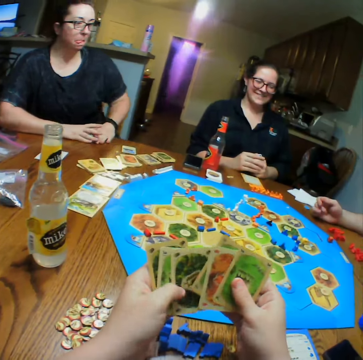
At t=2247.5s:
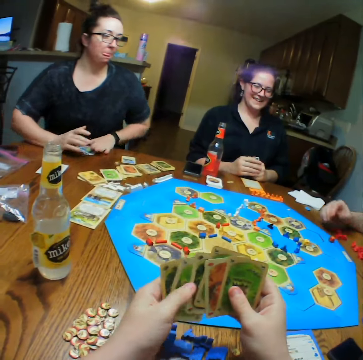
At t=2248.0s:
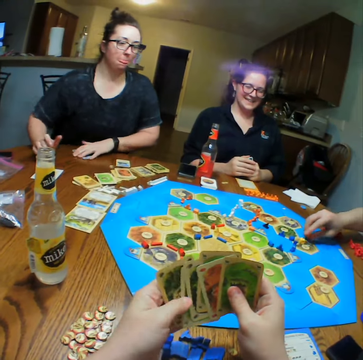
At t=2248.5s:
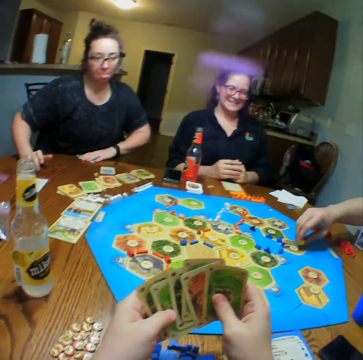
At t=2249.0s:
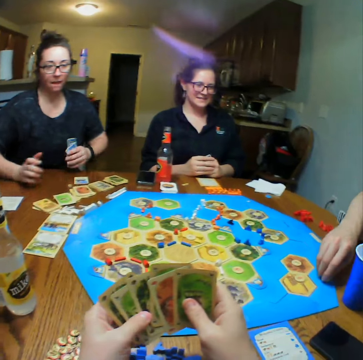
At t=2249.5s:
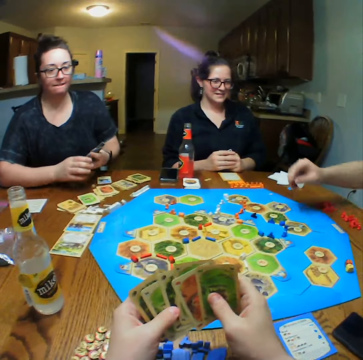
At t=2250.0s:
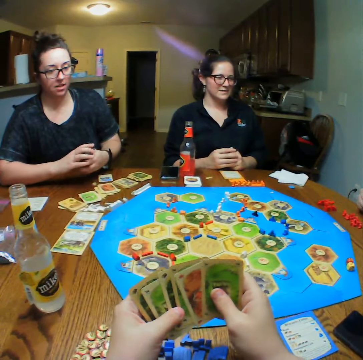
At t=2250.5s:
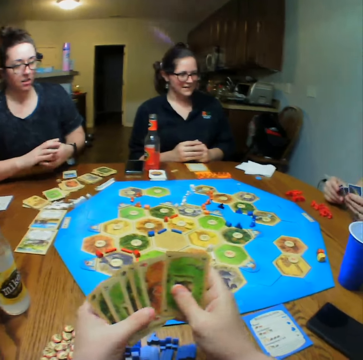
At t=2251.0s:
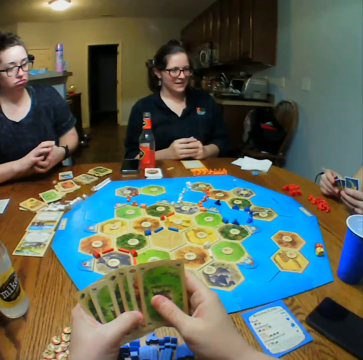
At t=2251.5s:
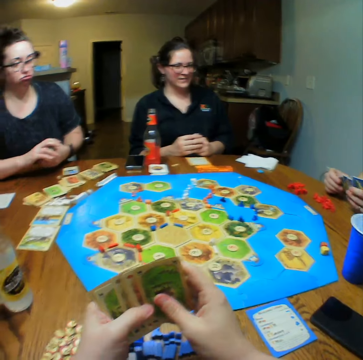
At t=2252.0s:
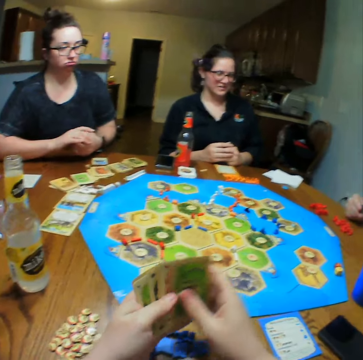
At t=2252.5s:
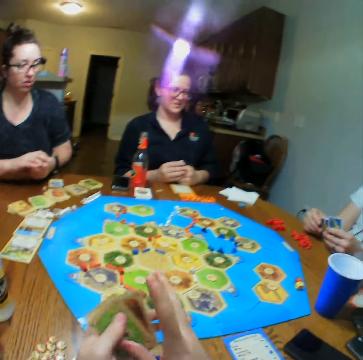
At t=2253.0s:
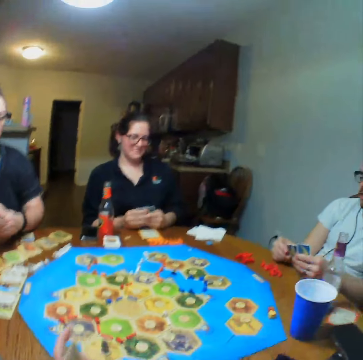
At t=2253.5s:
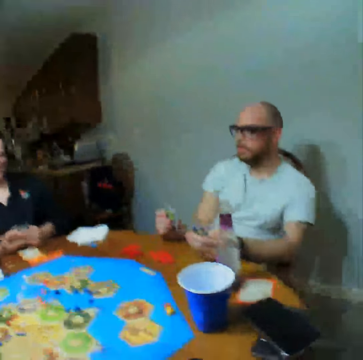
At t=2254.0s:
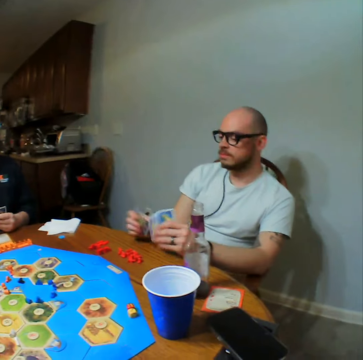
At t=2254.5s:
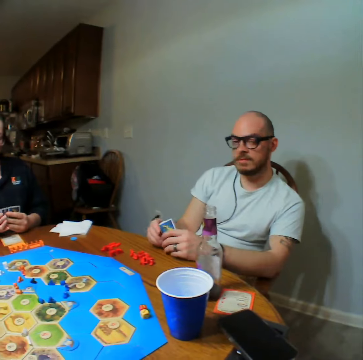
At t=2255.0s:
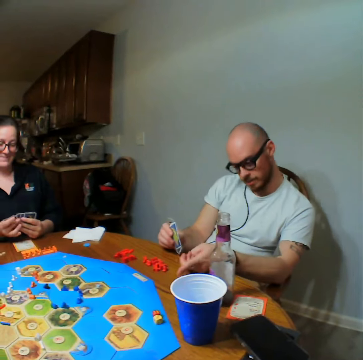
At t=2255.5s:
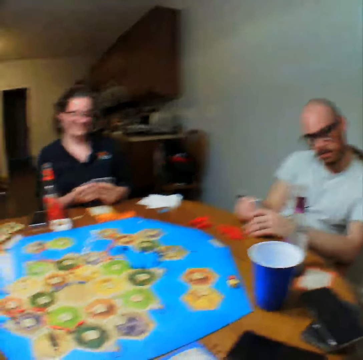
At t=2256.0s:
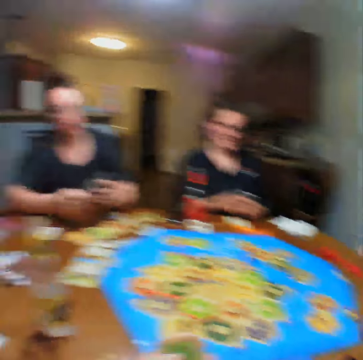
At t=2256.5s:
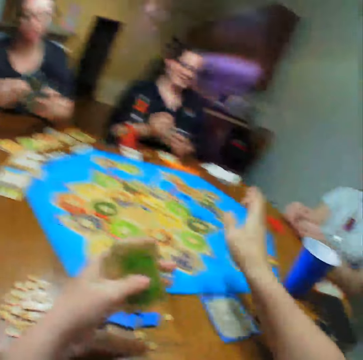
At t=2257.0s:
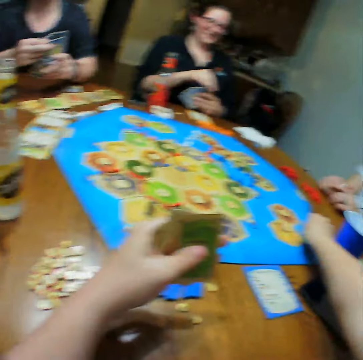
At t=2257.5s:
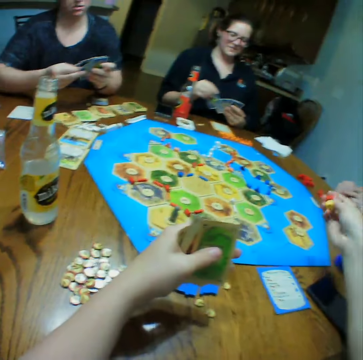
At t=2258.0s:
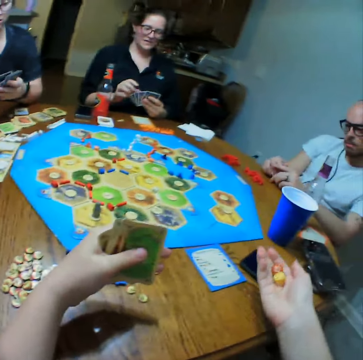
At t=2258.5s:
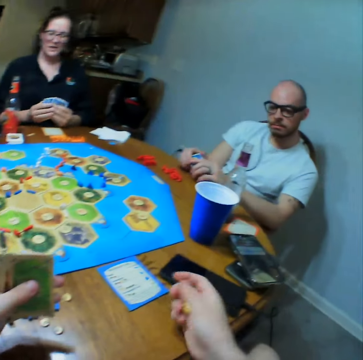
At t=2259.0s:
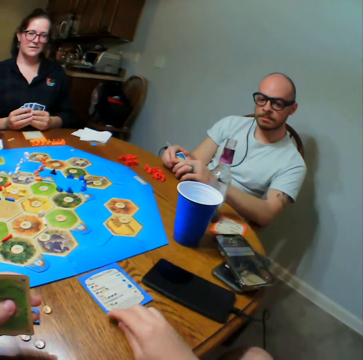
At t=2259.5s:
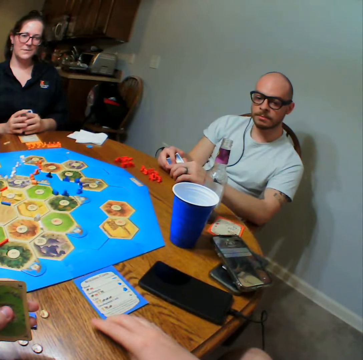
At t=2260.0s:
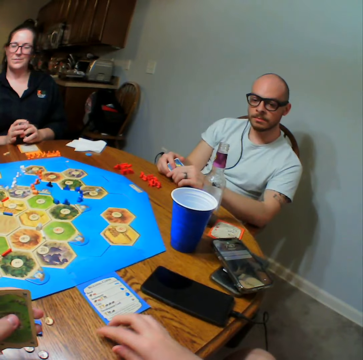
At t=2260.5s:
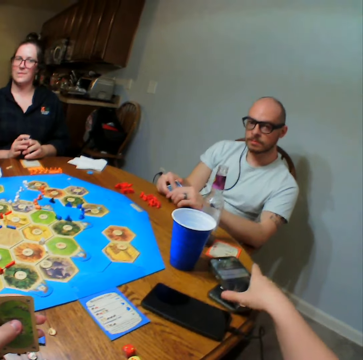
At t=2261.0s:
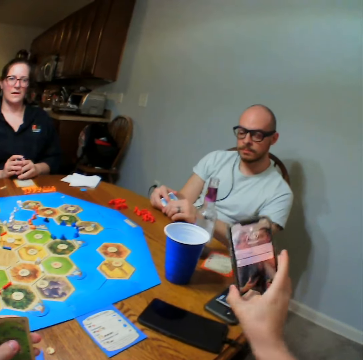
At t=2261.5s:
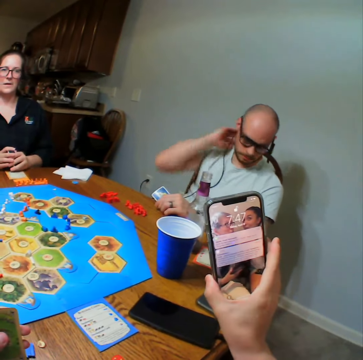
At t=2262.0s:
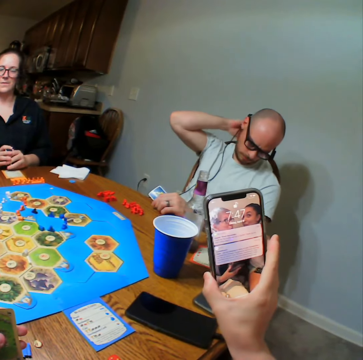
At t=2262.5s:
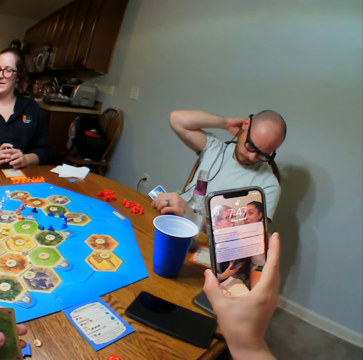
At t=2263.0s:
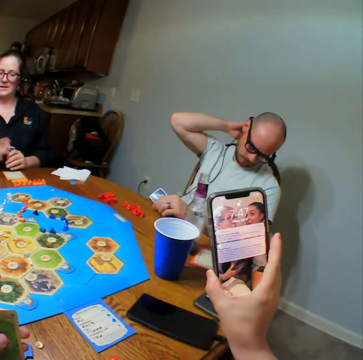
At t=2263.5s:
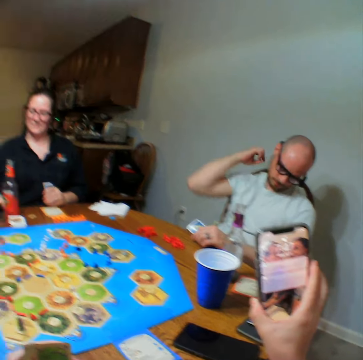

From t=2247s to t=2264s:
A man plays the Catan Settlers board game. Another man reshuffles the cards. The camera wearer tosses the dice. They pick something. They place the object on the table. They look at the phone. They pick the phone.

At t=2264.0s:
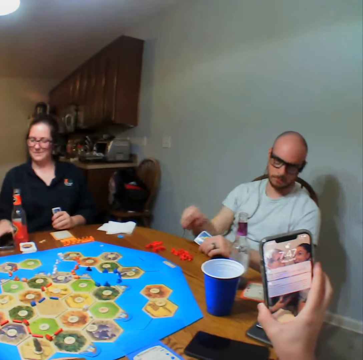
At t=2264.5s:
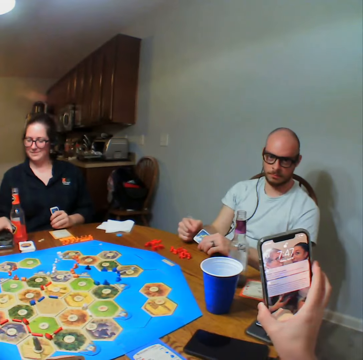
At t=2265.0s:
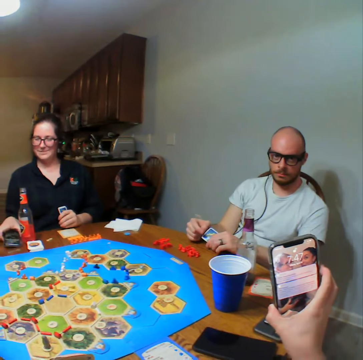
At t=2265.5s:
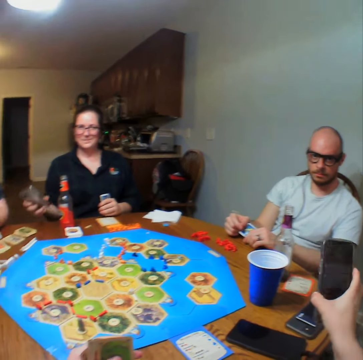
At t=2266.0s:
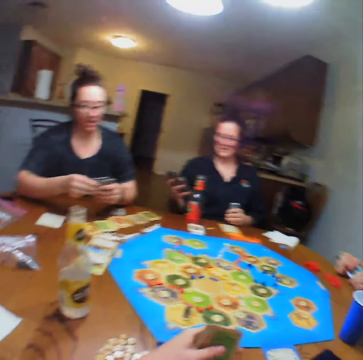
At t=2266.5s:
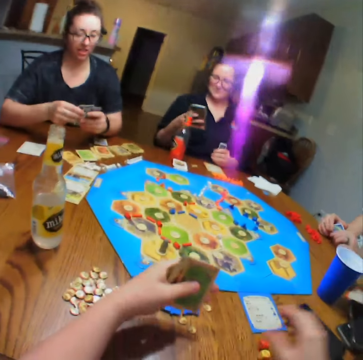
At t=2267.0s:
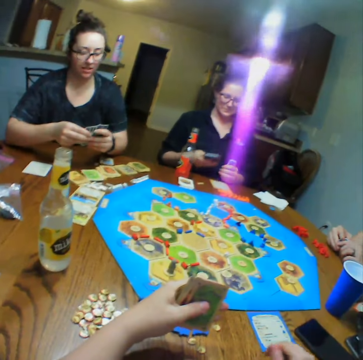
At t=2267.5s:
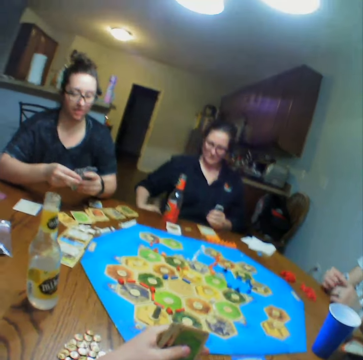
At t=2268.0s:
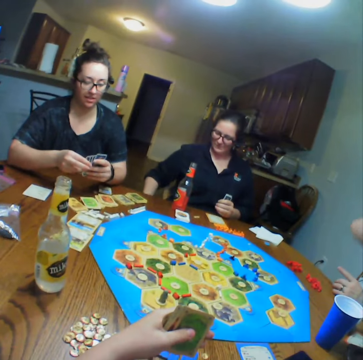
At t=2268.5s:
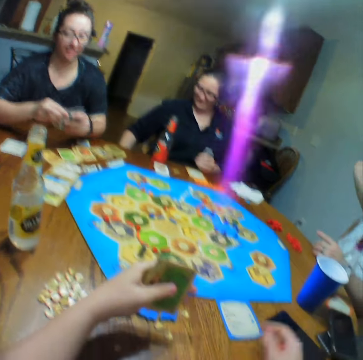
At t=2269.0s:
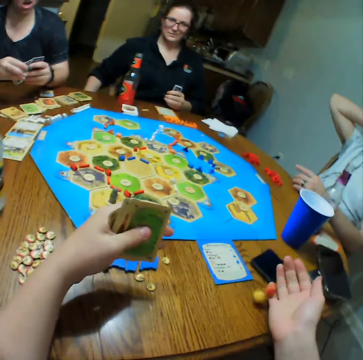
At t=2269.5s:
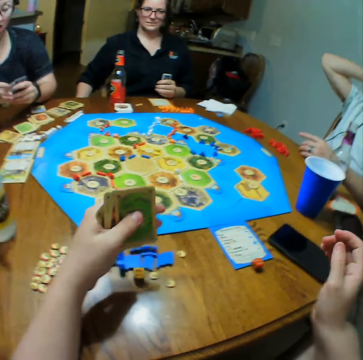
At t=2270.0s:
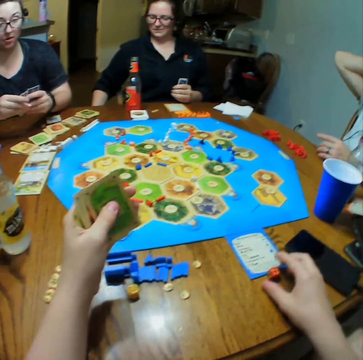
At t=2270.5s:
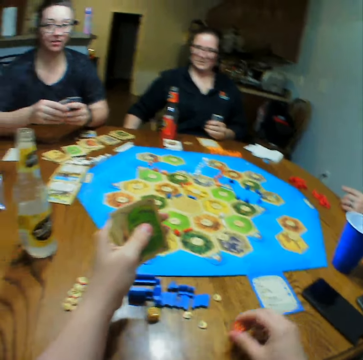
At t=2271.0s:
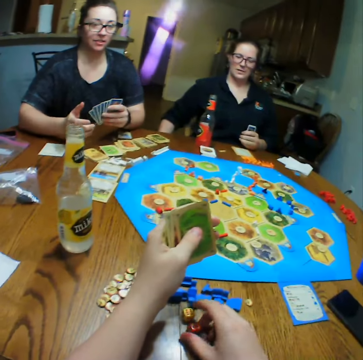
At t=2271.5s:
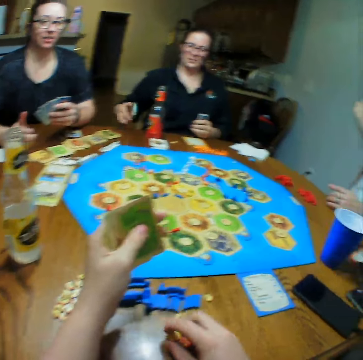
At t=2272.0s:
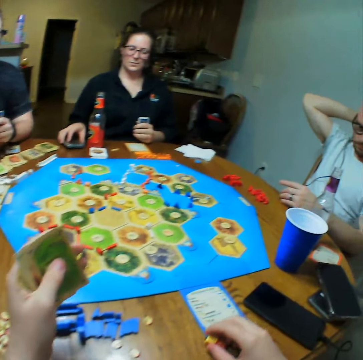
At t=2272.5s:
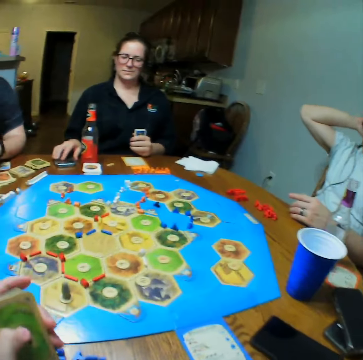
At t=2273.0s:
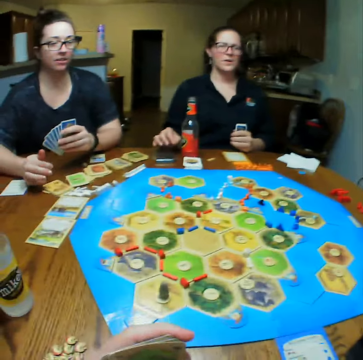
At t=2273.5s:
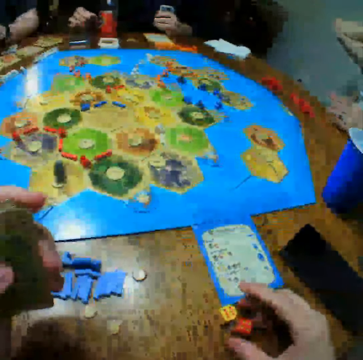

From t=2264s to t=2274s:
The camera wearer tosses the dice. They place the phone on the table. They hold something. They pick the dice. They hold the cards.

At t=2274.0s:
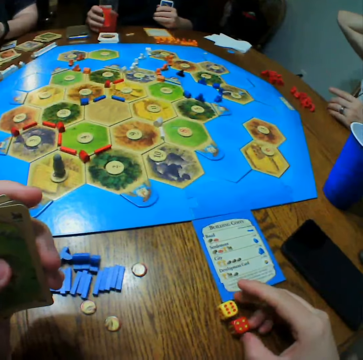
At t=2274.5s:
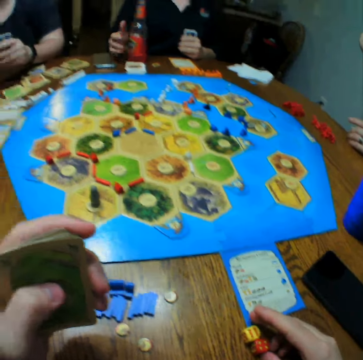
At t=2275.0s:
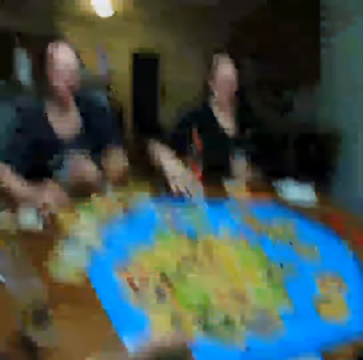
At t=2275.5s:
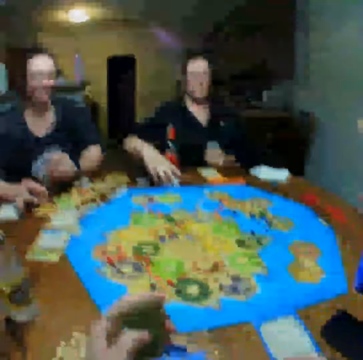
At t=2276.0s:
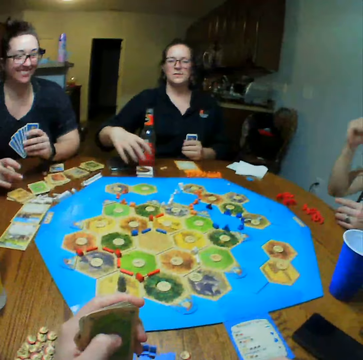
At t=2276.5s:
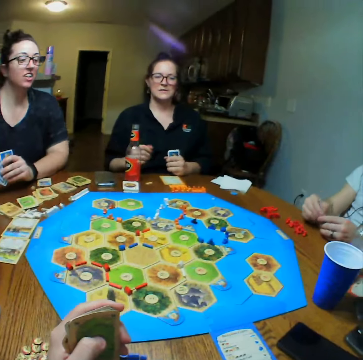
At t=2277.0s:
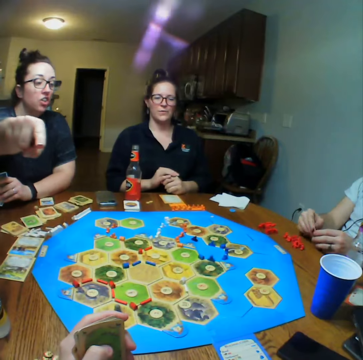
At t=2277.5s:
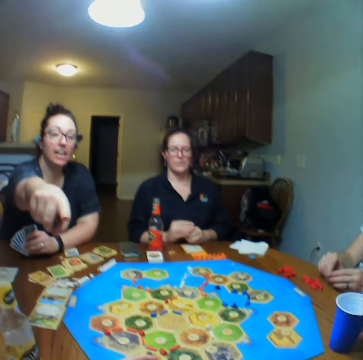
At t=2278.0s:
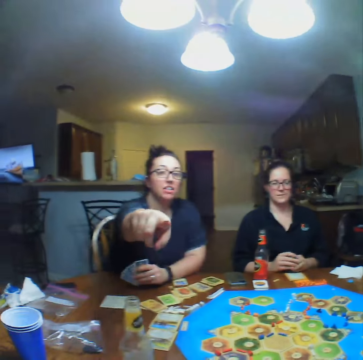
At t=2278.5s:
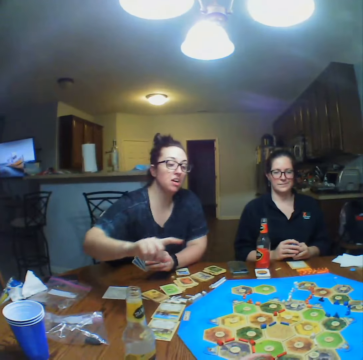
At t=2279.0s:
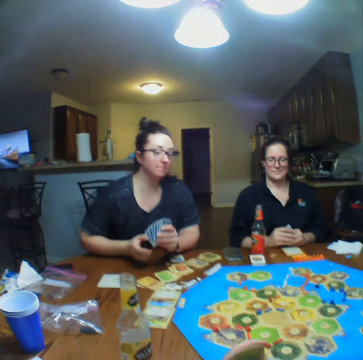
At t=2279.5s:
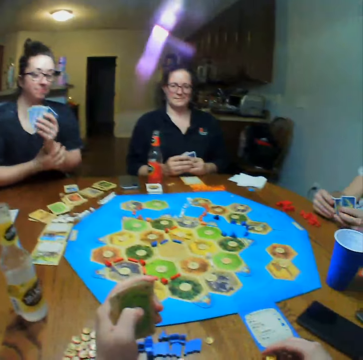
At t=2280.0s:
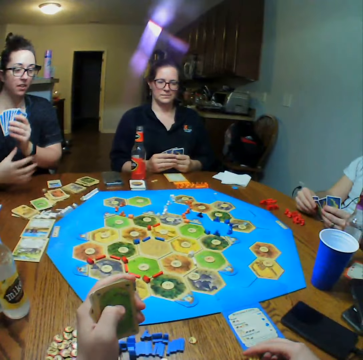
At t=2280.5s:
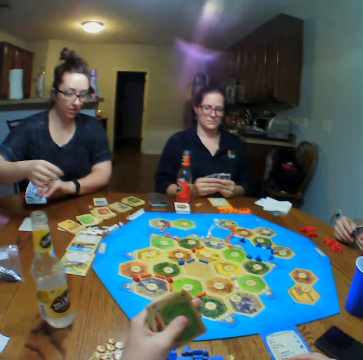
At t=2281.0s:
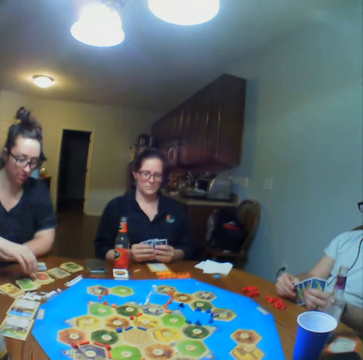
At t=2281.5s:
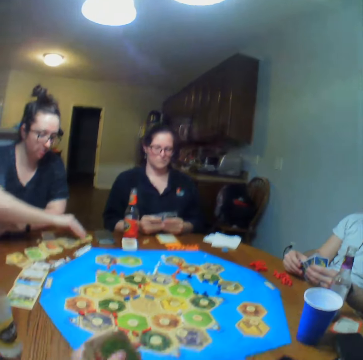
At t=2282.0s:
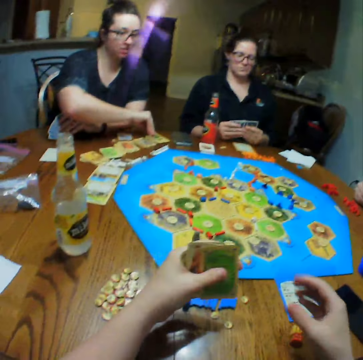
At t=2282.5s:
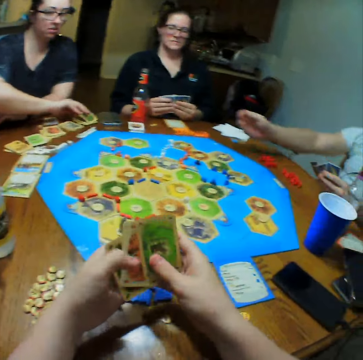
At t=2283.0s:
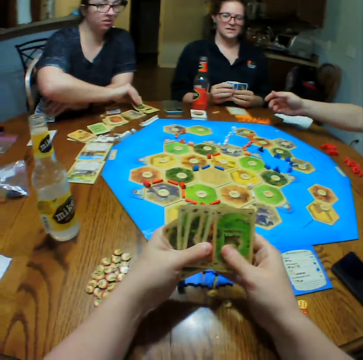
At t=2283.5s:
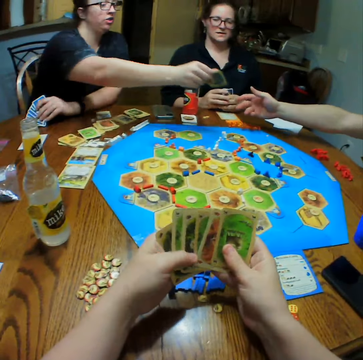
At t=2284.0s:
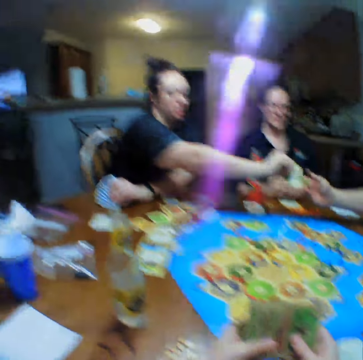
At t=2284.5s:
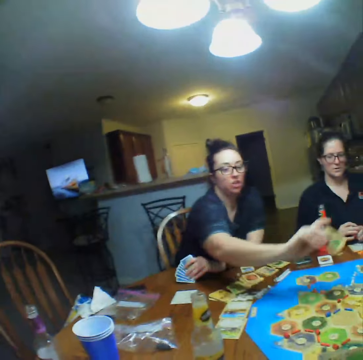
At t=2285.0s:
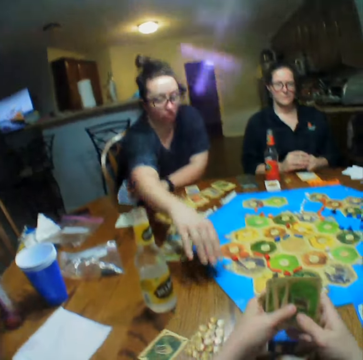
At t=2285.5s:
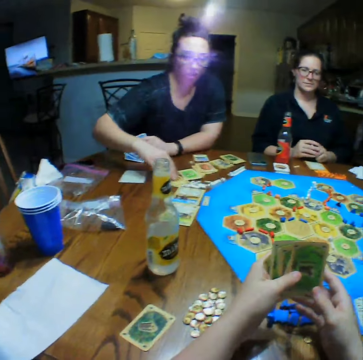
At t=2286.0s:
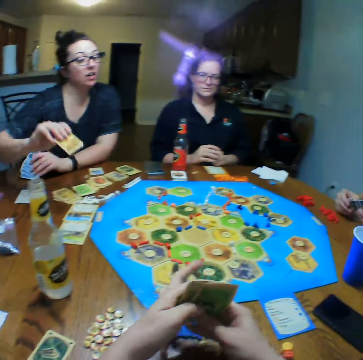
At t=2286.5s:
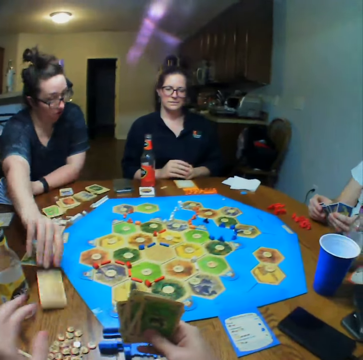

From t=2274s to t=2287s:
The camera wearer looks at the dice. They touch something. They talk. A lady talks with the camera wearer. A man reshuffles the cards. The lady picks the cards. The camera wearer reshuffles the cards. The lady gives the man the cards and places the cards on the table. The camera wearer holds the cards. The lady gives the camera wearer the cards.
